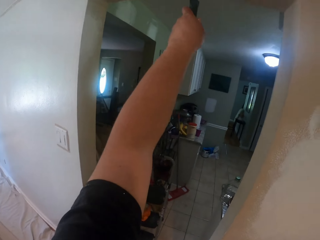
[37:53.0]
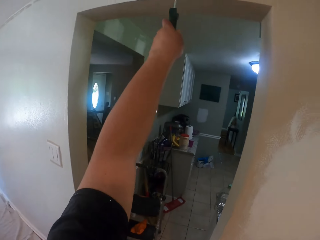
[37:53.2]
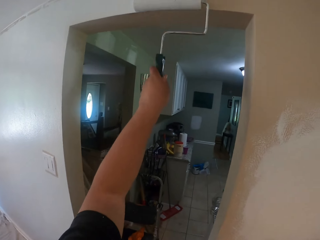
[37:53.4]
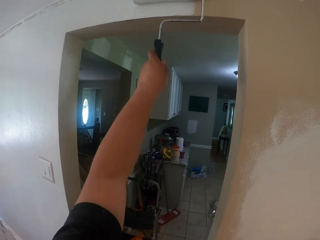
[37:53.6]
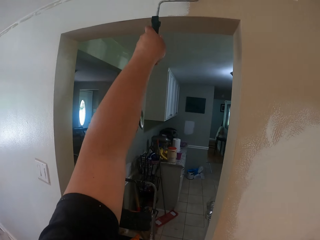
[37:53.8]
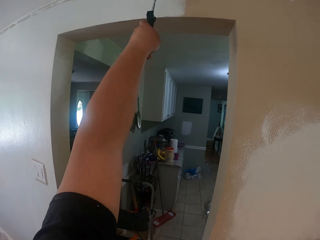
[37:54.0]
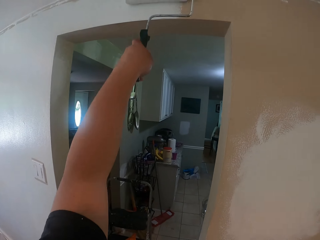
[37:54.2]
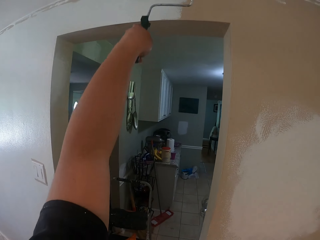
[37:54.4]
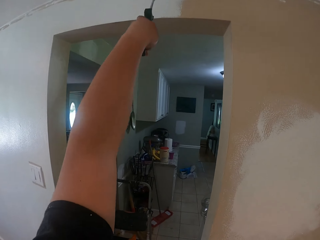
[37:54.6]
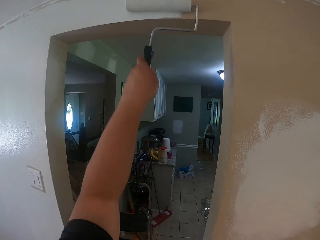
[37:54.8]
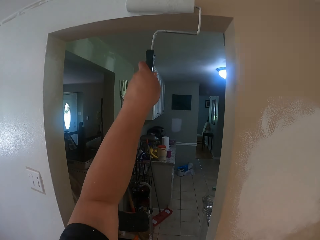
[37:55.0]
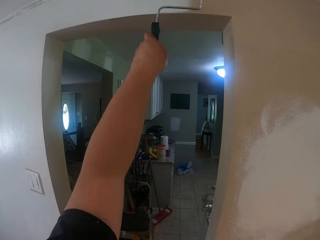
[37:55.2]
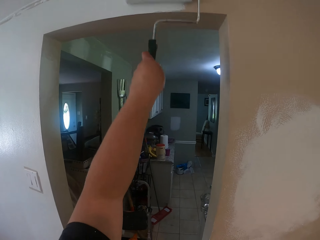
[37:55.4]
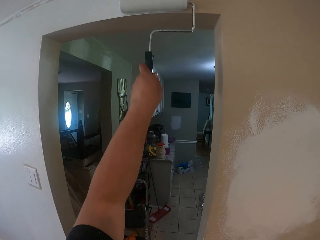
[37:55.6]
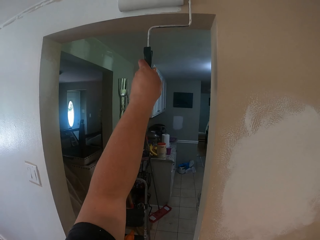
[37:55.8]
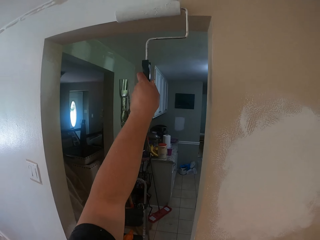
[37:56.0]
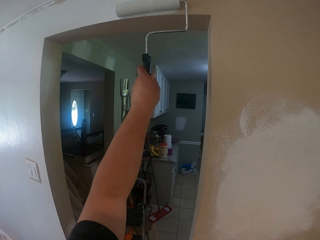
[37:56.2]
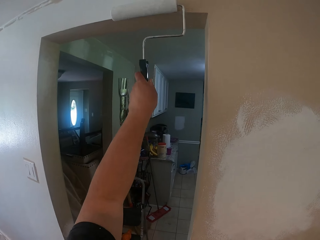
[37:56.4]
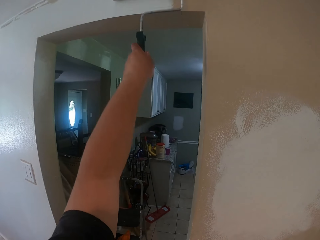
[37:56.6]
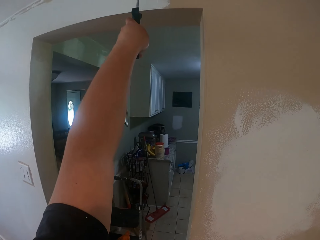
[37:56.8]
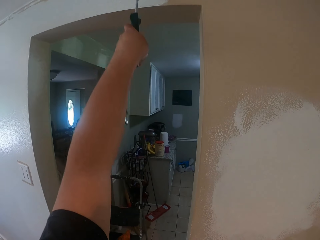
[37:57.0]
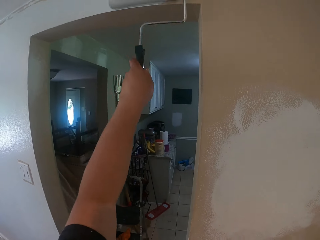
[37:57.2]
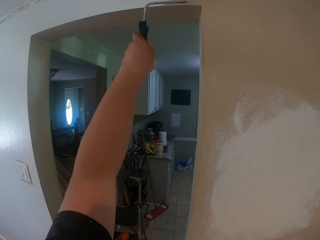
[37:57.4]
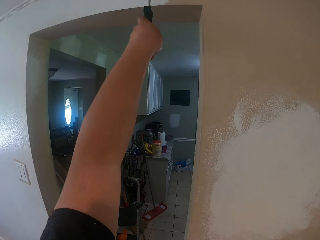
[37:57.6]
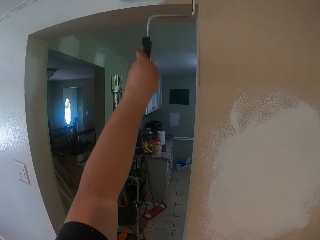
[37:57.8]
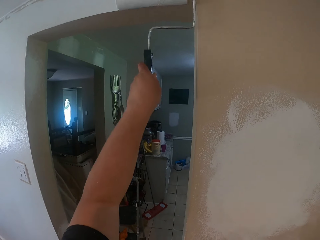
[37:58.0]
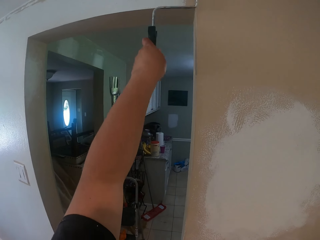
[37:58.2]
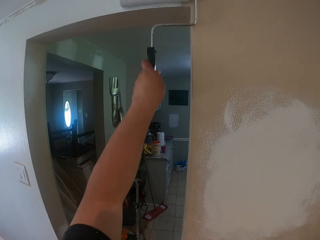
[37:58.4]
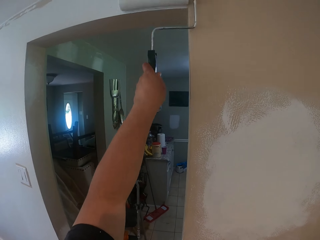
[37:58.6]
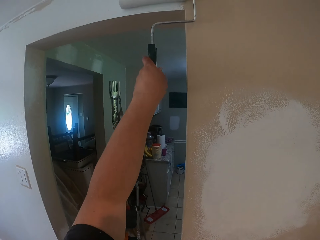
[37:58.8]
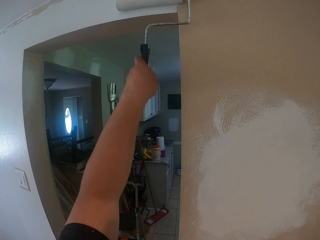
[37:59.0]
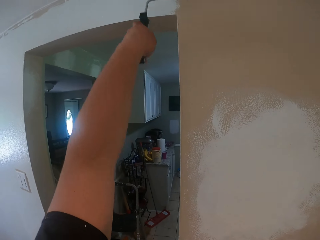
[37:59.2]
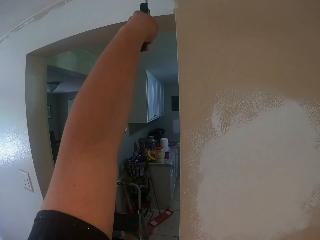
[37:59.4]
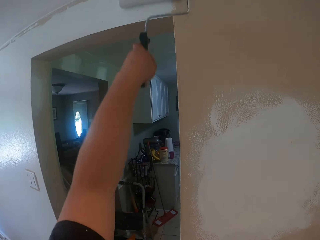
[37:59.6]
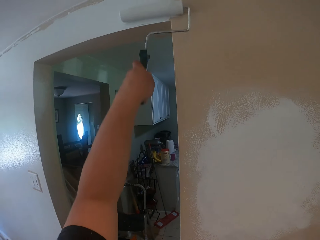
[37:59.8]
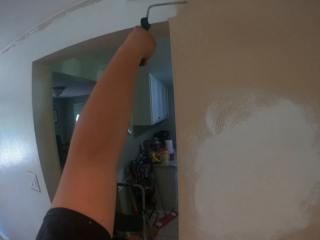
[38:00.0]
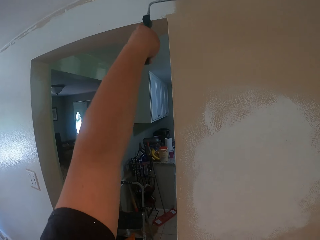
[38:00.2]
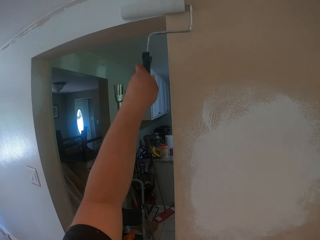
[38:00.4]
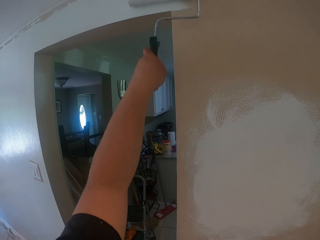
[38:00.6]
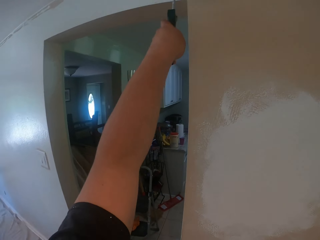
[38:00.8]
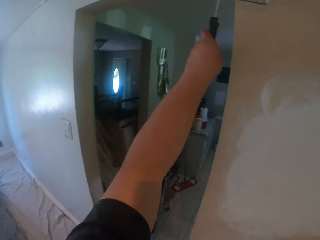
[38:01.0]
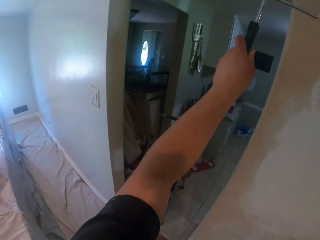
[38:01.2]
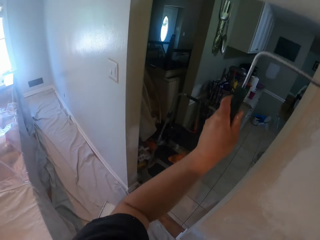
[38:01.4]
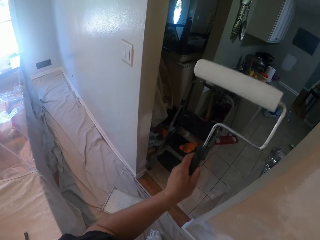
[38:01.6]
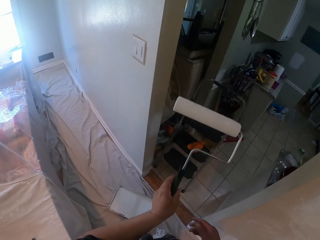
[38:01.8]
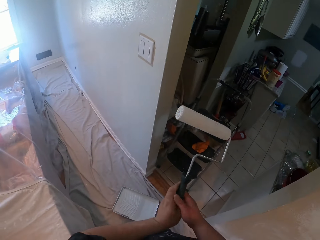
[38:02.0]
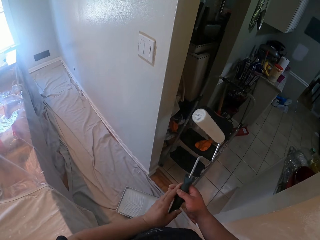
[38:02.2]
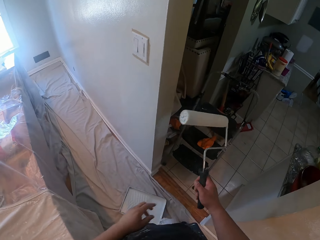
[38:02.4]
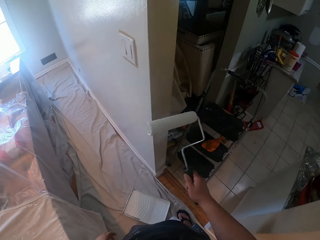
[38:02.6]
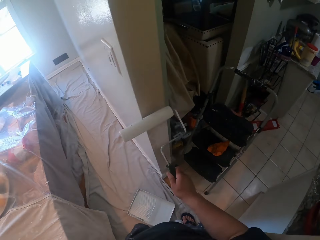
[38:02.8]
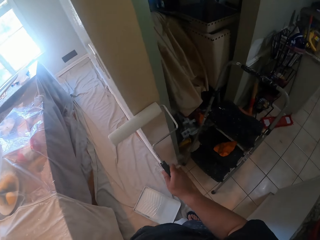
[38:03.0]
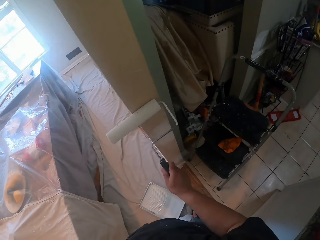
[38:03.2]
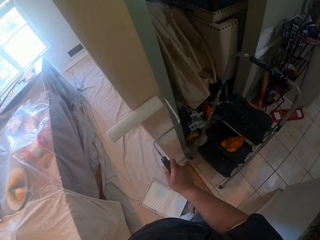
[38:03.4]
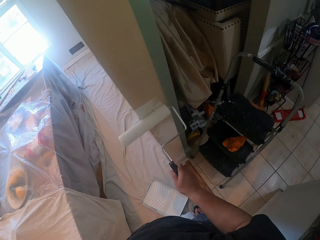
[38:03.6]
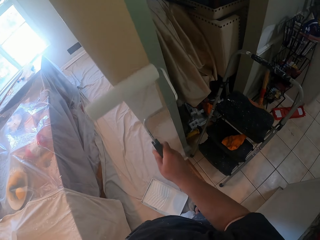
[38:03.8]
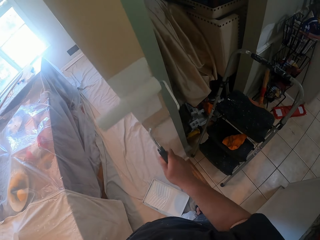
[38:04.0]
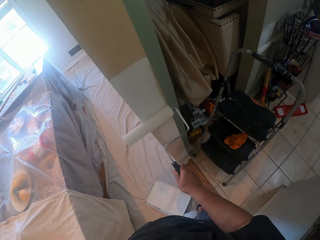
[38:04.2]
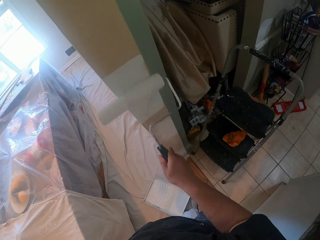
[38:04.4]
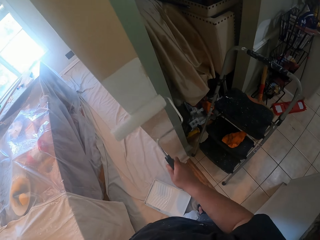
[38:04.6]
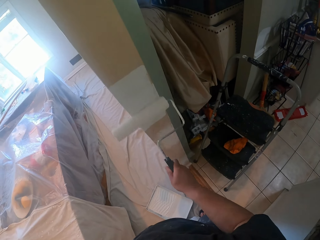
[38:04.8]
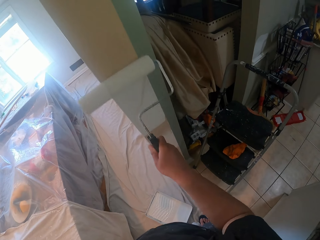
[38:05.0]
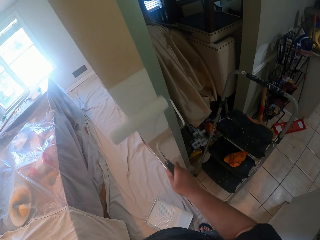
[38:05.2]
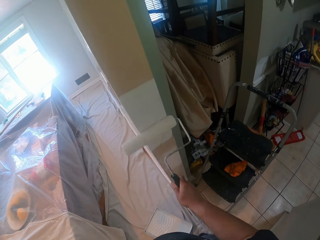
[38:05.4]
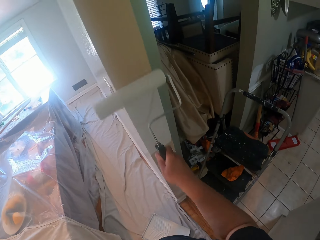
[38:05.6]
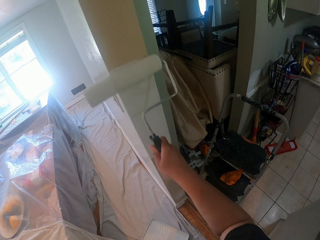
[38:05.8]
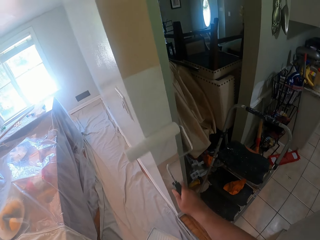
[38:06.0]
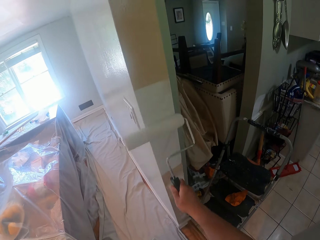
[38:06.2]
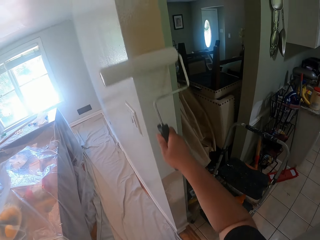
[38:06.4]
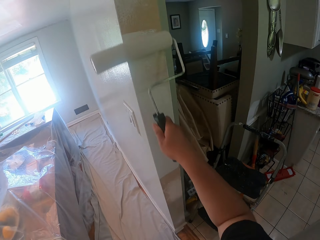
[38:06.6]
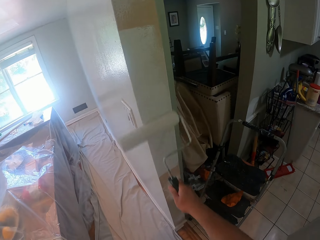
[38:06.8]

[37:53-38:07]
The camera wearer passes the roller brush from his left hand to his right hand. He paints the wall with the roller brush in his right hand.

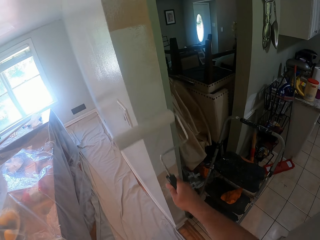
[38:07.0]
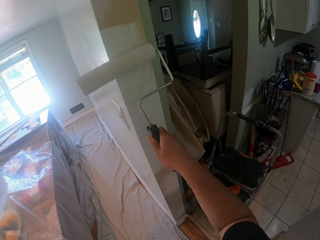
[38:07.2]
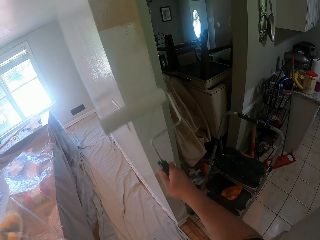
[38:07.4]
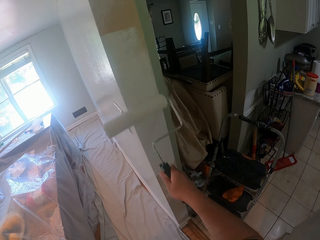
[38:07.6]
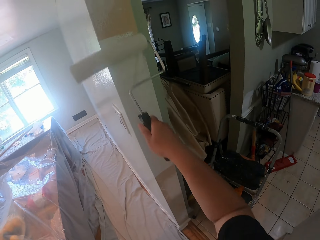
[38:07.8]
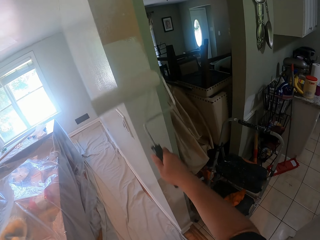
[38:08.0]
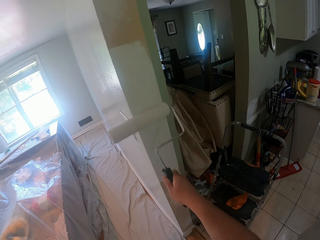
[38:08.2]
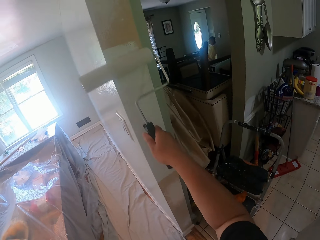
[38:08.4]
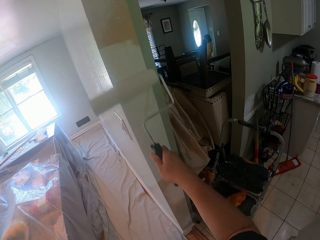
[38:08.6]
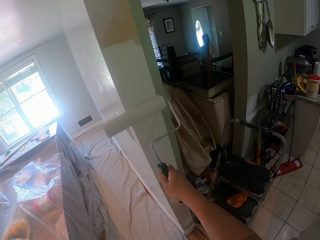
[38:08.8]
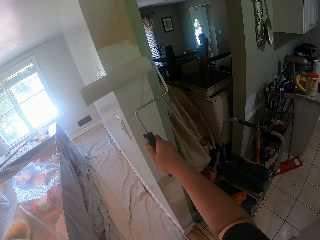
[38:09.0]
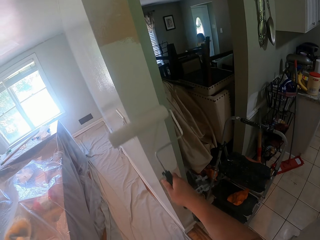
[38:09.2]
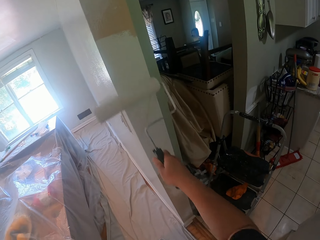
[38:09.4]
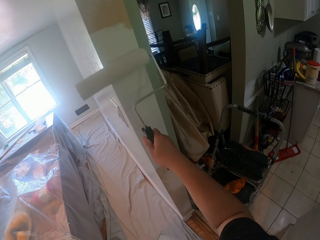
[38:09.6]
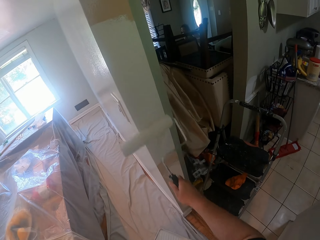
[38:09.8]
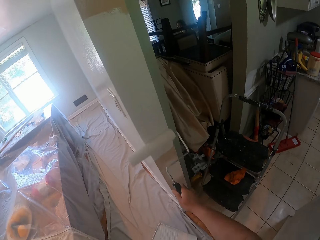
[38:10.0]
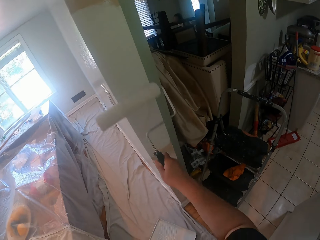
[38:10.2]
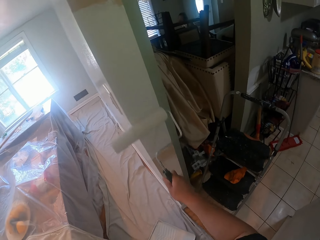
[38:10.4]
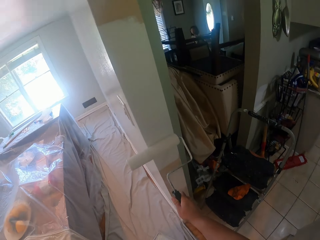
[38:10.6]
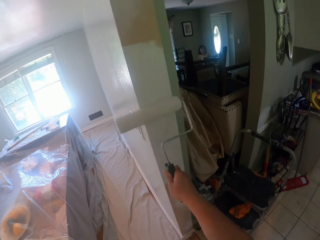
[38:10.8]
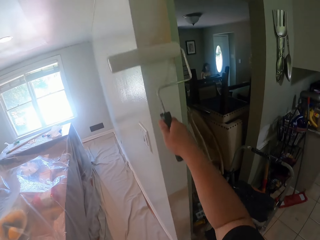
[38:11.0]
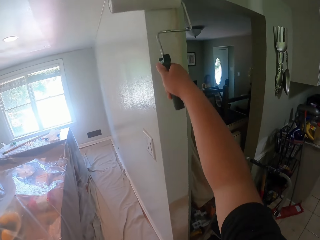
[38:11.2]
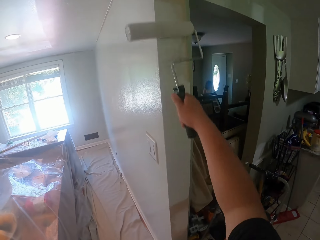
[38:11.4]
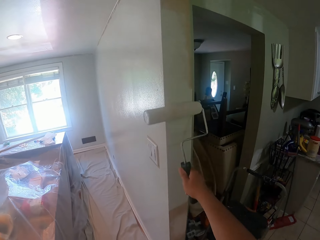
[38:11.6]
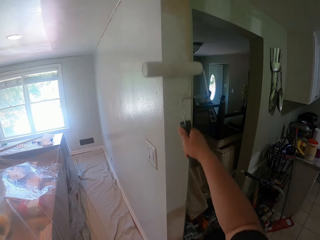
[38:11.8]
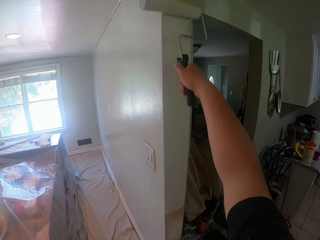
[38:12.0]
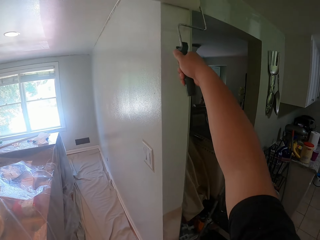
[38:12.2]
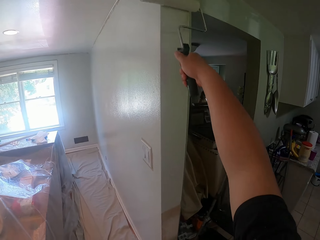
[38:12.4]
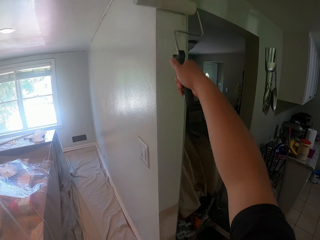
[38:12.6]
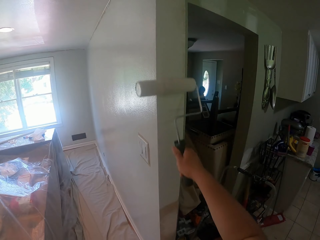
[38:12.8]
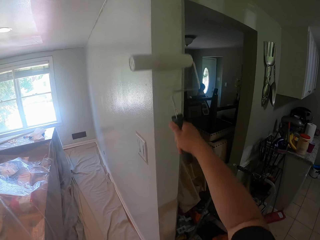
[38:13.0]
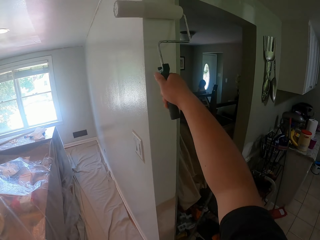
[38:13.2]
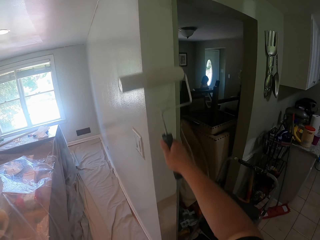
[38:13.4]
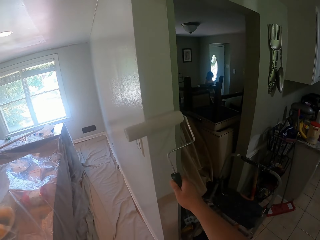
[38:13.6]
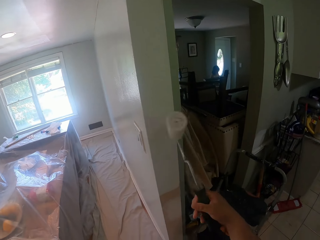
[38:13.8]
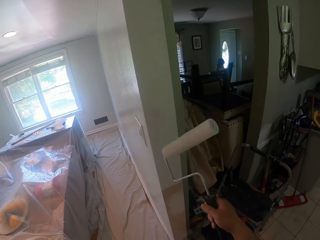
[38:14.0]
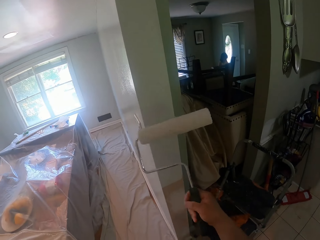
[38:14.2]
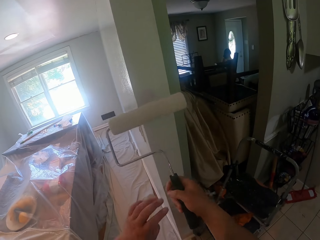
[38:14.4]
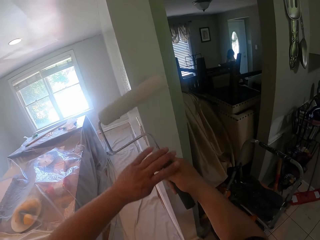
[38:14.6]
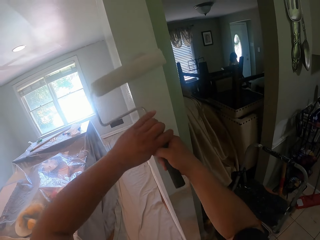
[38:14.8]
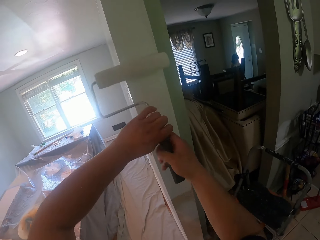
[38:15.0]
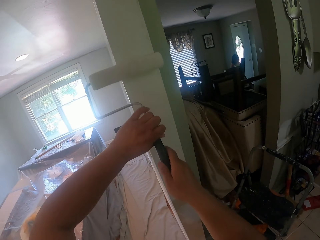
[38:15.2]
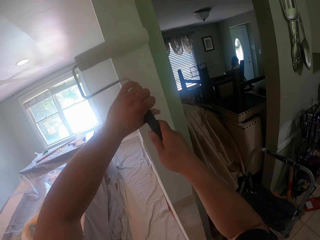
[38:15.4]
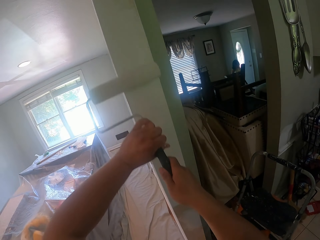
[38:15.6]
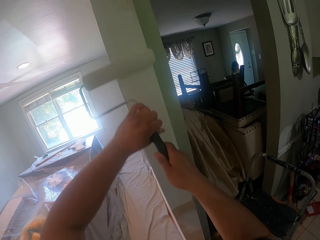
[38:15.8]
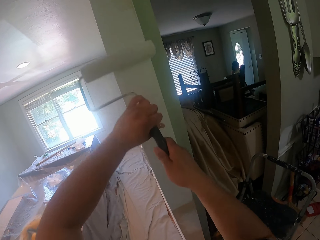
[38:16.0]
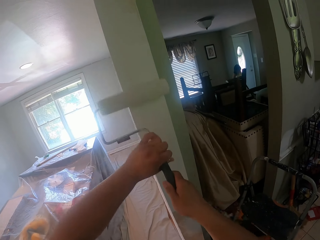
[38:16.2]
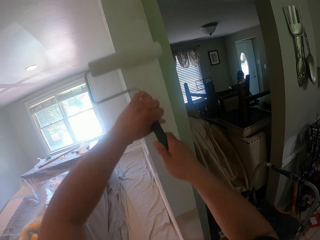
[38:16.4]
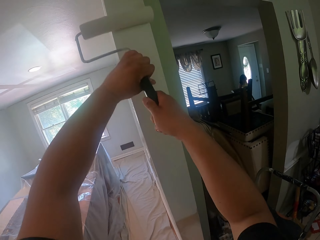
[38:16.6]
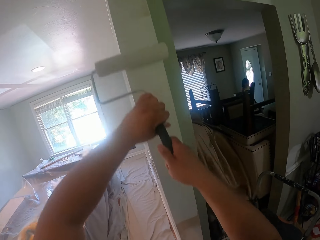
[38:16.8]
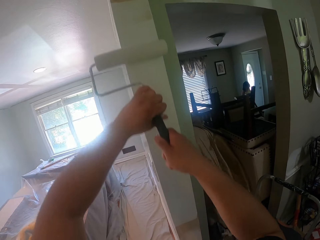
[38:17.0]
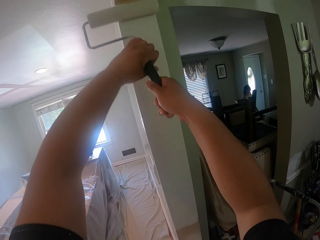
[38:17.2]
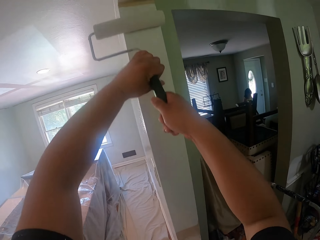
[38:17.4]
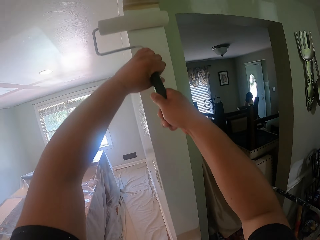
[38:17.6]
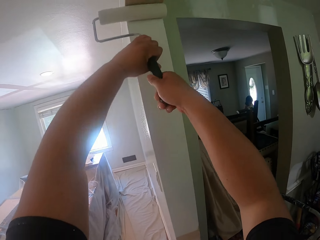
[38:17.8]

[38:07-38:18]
The camera wearer turns the roller brush around. He paints the wall with the roller brush in his two hands.
